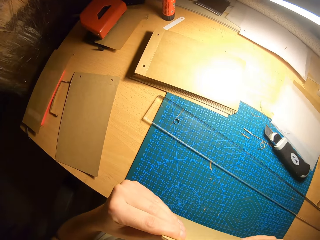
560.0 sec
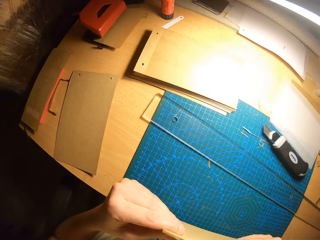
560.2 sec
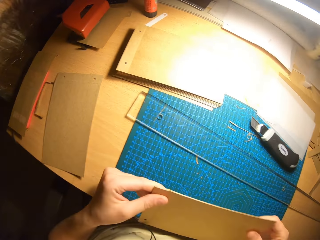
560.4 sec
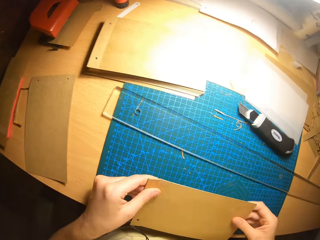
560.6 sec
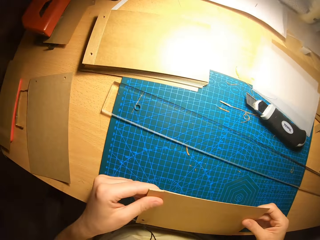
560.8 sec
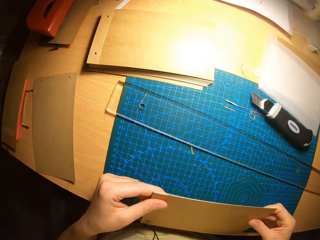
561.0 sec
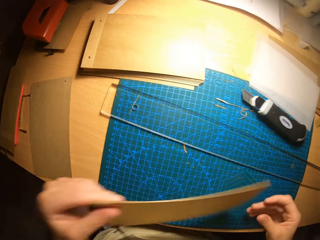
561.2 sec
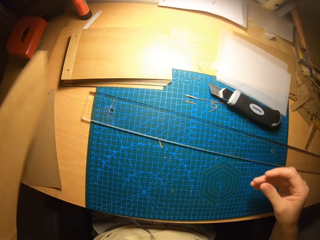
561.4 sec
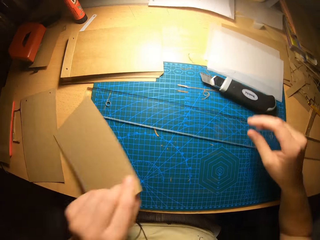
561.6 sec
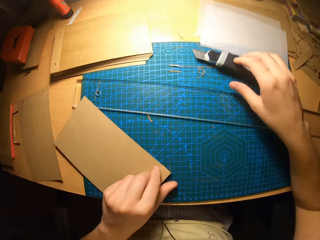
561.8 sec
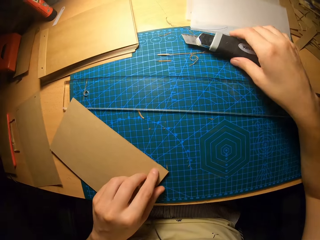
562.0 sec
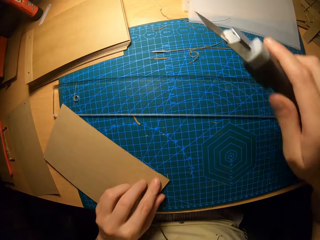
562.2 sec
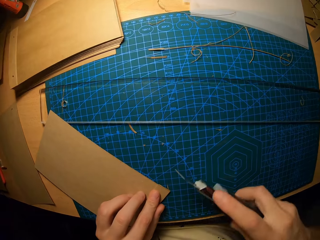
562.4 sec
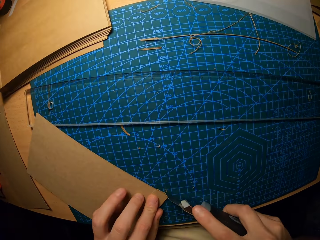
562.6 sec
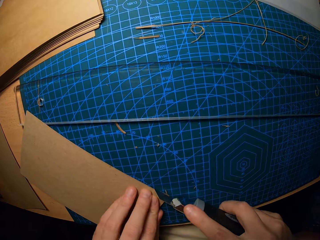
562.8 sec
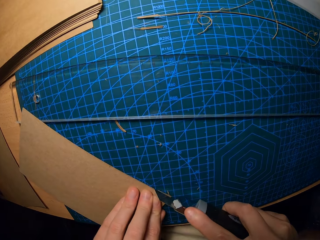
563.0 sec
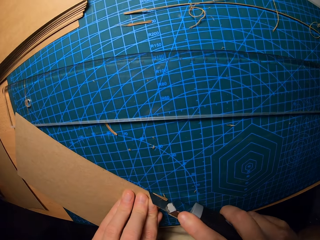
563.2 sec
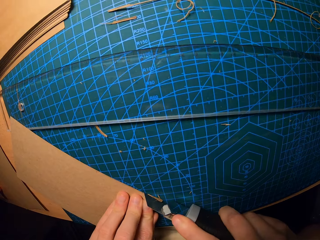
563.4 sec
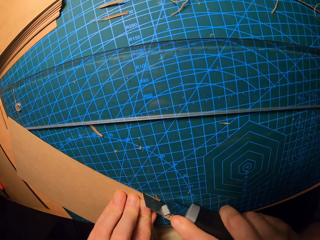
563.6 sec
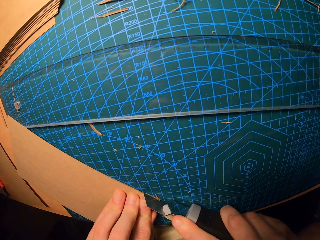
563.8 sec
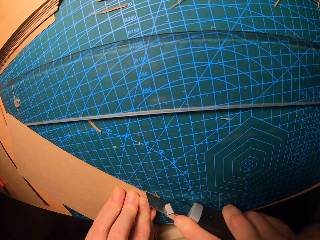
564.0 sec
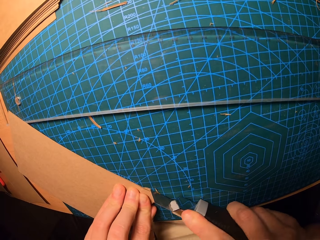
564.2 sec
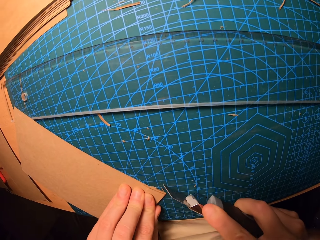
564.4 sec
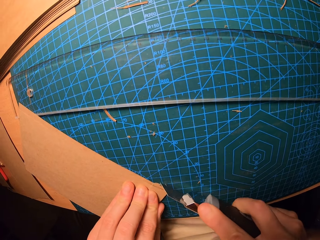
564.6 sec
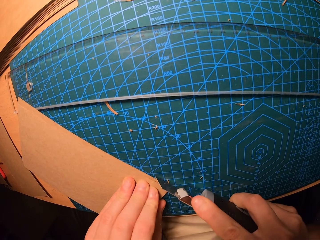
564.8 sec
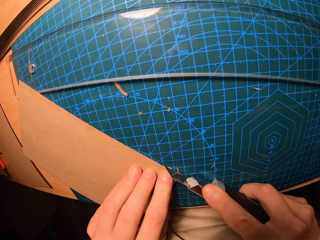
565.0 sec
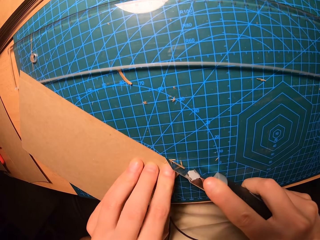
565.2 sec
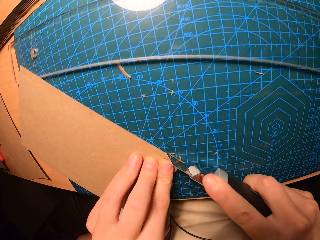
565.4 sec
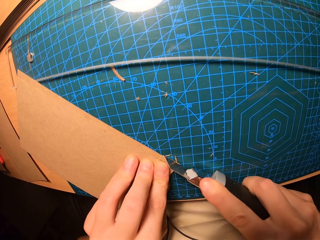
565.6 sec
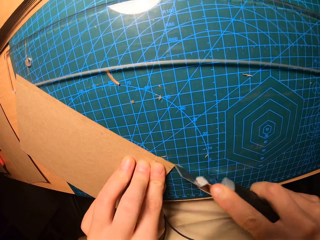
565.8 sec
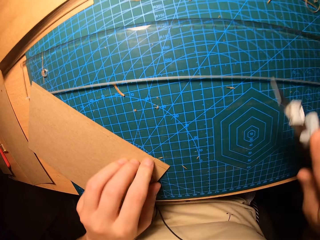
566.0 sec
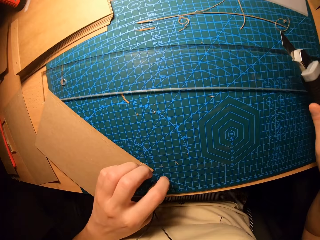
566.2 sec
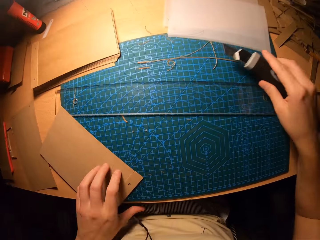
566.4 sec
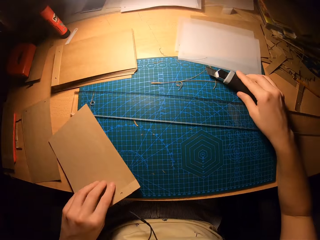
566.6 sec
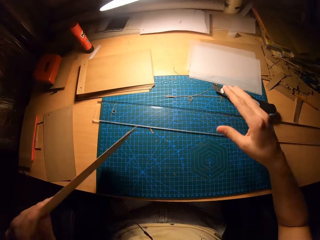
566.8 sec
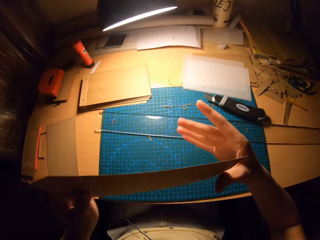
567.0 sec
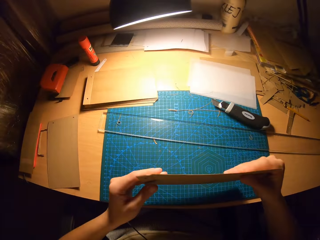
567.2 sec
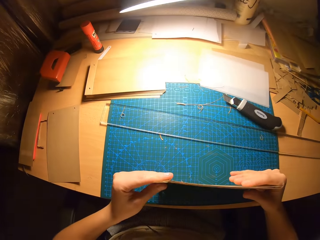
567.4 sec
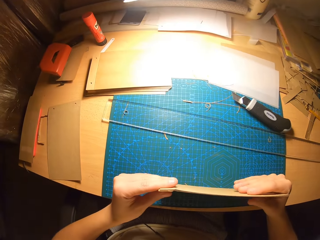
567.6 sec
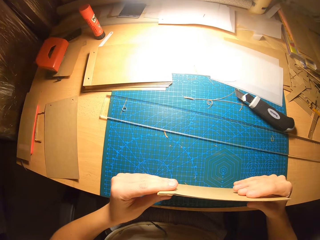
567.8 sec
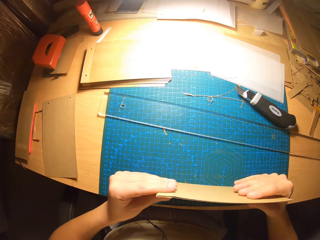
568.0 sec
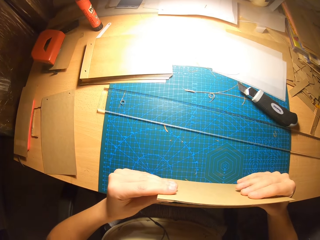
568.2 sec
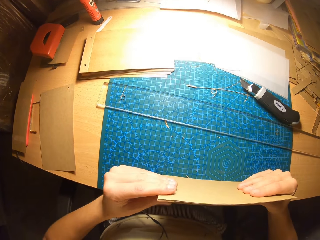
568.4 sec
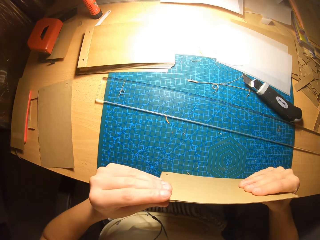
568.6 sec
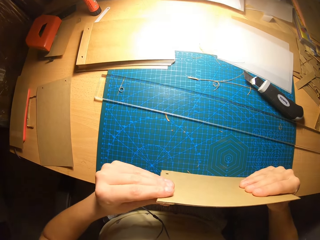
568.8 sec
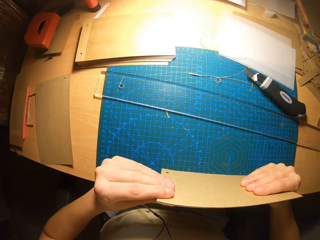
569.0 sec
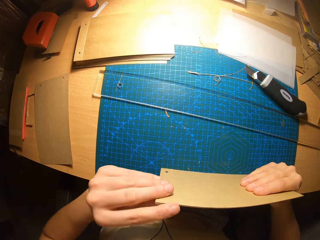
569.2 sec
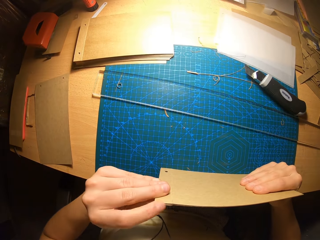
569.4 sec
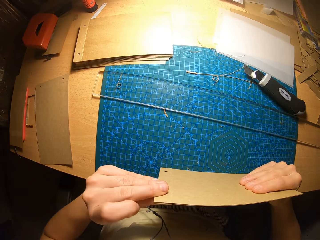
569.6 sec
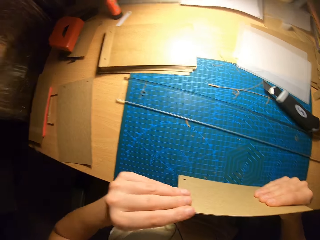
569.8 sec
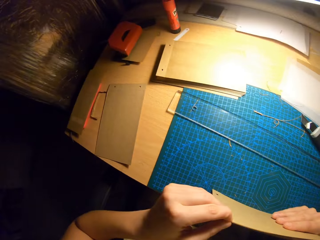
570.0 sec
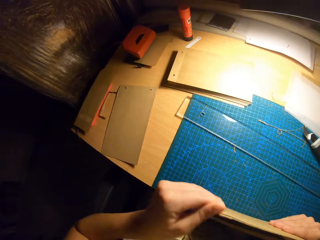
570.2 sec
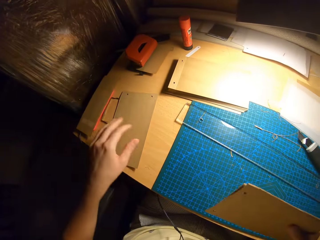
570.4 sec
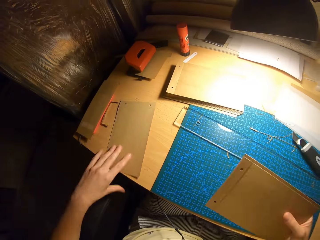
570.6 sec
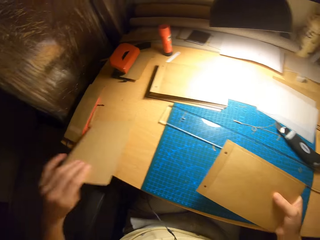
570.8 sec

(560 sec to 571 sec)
The camera wearer carries the paper cutter. They cut the brown paper with the paper cutter. They arrange the papers. They check the card.

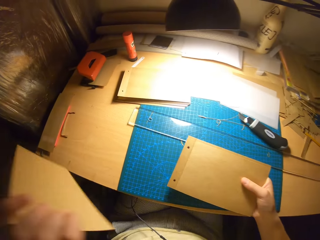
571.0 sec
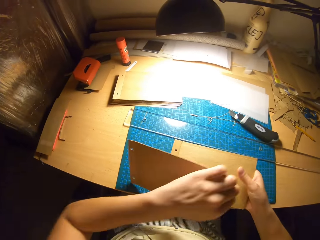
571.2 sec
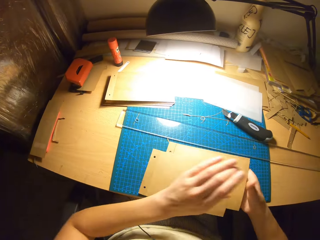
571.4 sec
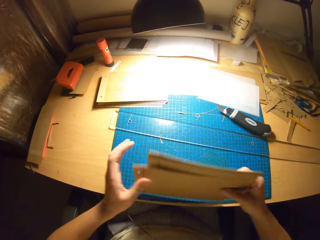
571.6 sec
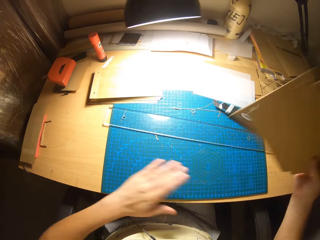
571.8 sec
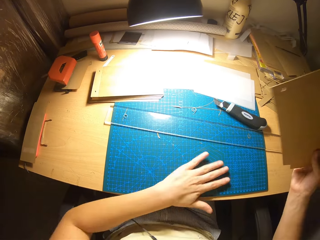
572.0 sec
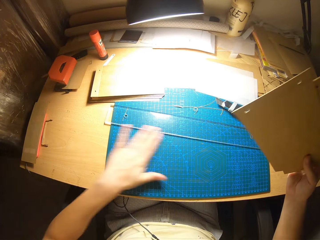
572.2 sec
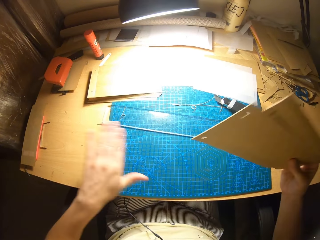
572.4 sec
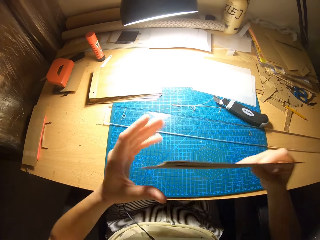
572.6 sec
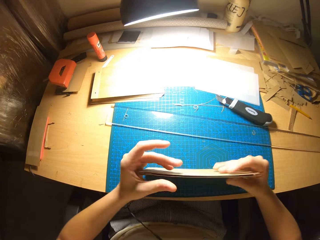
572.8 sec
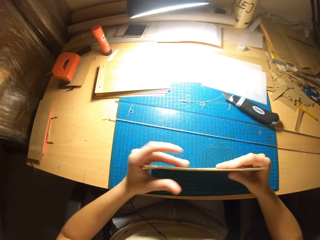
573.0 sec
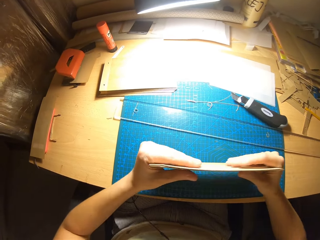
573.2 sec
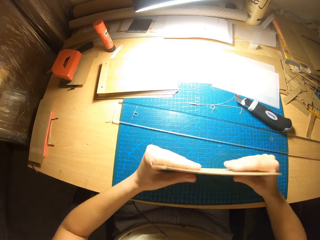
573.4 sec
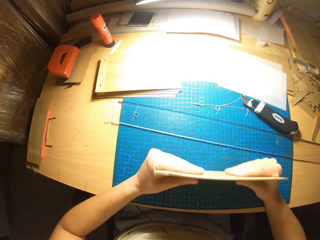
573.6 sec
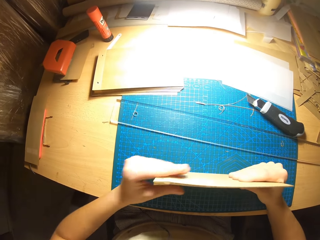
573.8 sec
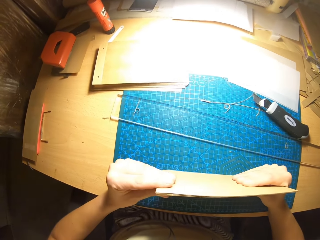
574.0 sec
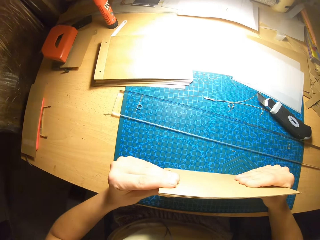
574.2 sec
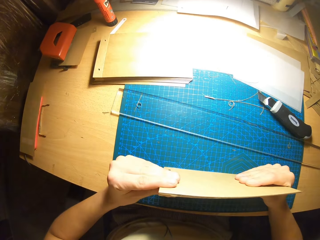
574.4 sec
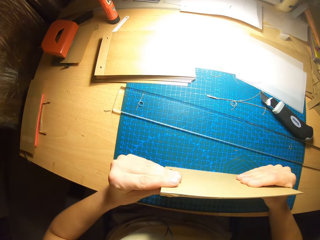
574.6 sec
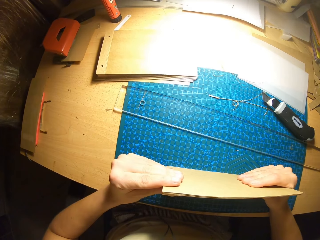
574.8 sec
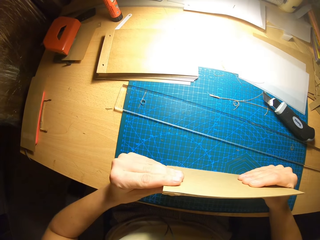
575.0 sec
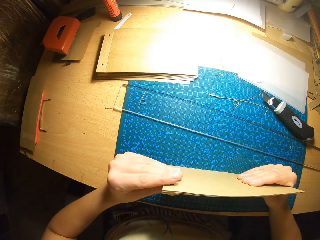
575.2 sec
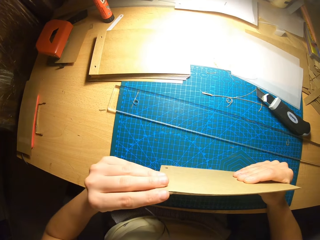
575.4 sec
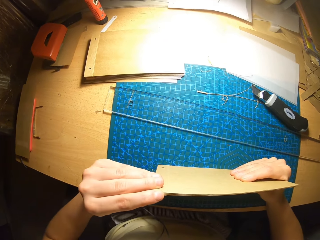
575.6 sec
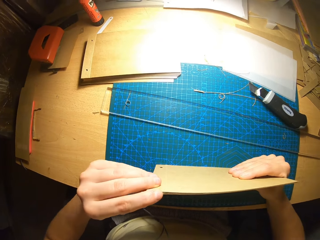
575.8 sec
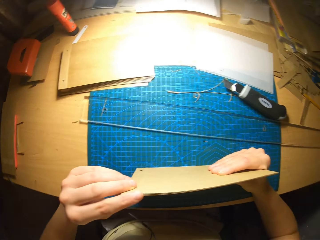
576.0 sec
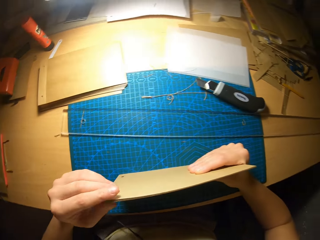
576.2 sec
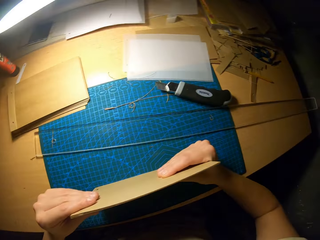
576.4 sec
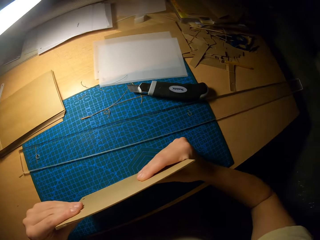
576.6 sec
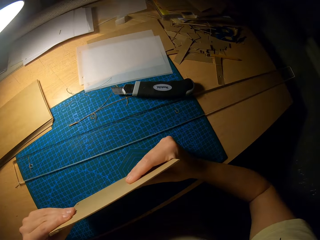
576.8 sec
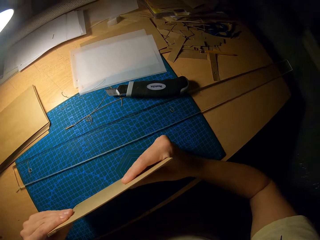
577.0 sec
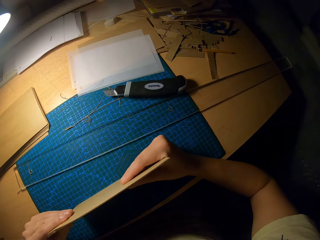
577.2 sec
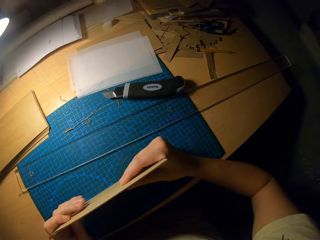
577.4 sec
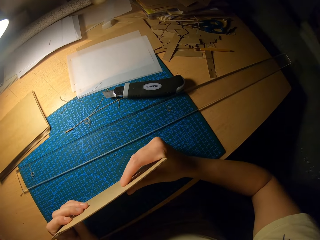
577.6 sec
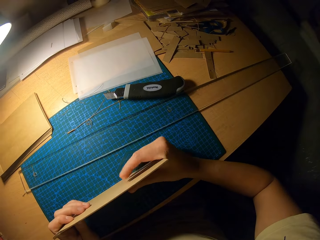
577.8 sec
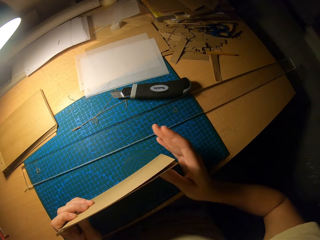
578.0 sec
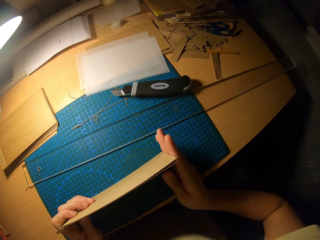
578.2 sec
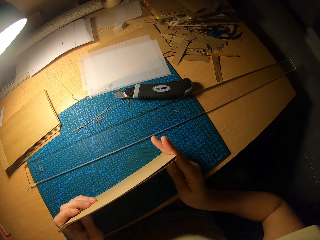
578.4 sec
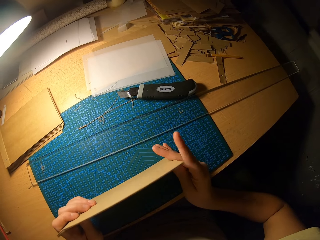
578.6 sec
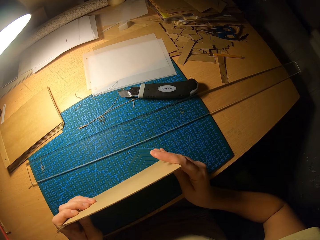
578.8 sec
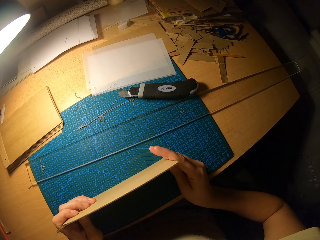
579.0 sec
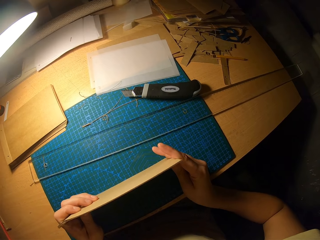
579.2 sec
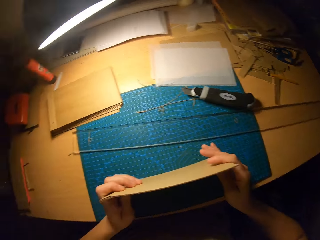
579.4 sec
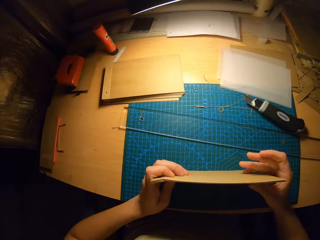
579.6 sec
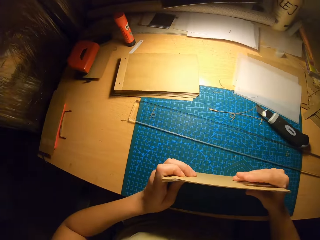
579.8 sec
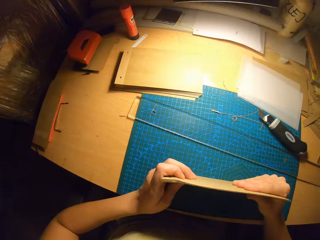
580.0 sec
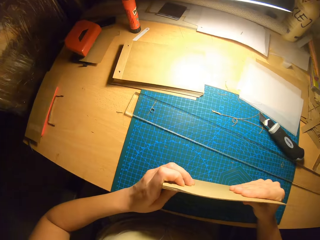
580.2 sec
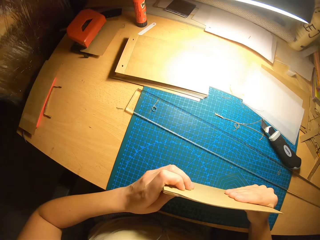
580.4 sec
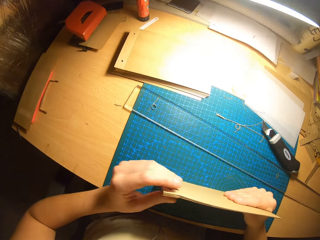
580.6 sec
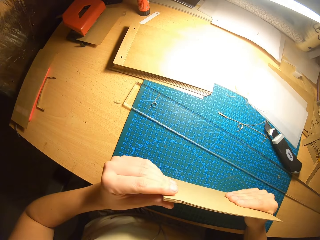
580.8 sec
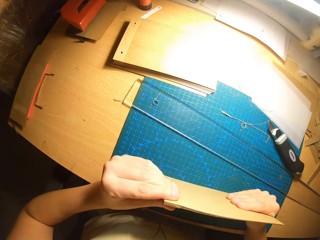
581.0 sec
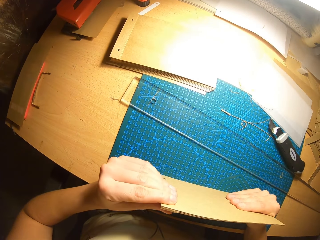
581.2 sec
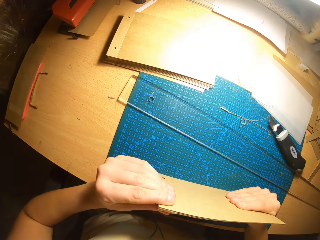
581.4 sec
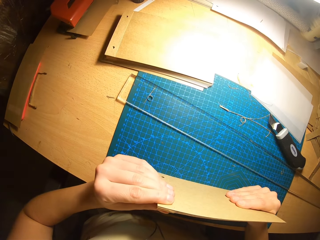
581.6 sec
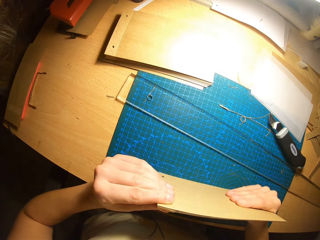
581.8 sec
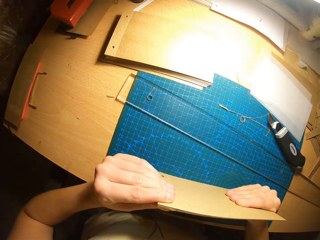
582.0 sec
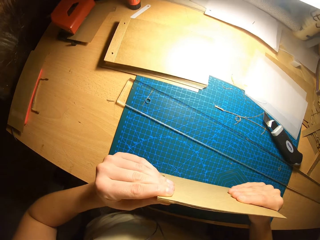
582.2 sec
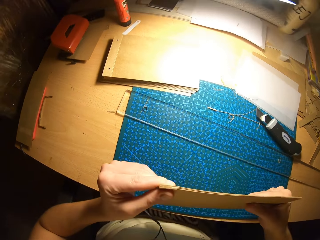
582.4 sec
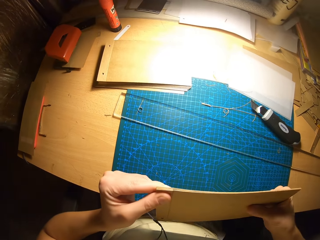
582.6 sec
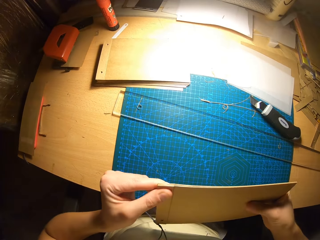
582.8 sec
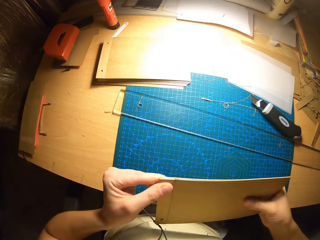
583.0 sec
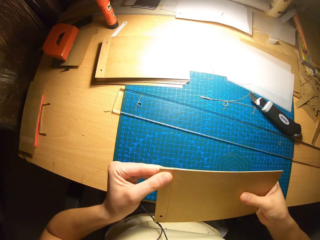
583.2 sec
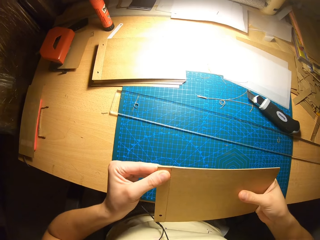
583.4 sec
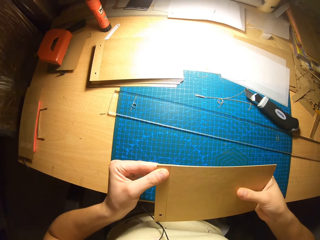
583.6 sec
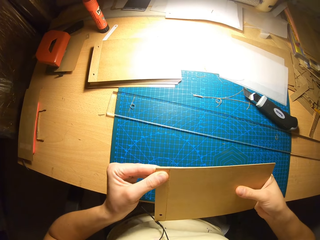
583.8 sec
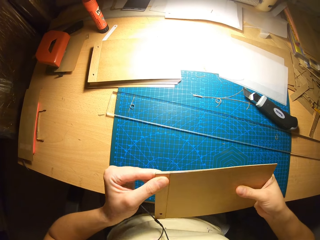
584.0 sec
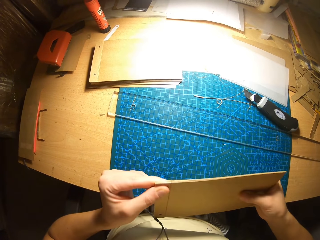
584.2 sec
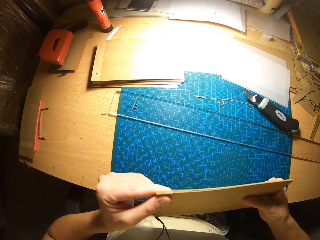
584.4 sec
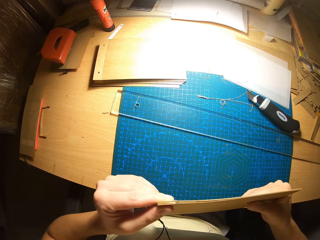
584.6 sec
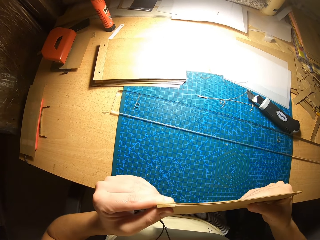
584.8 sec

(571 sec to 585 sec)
The camera wearer picks a card from the table with her left hand. She combines the picked card with those in hands. She arranges the card in her hand. She checks the card.
